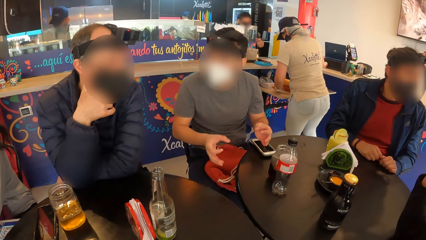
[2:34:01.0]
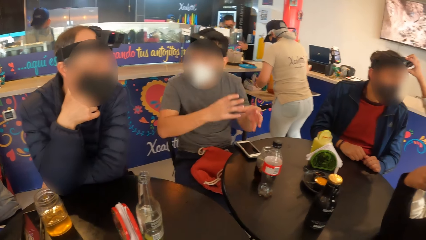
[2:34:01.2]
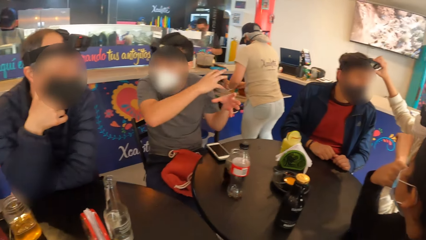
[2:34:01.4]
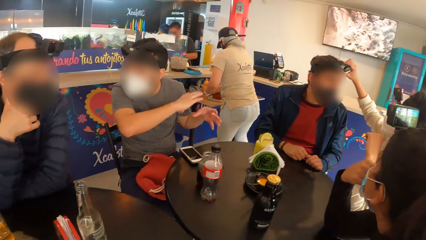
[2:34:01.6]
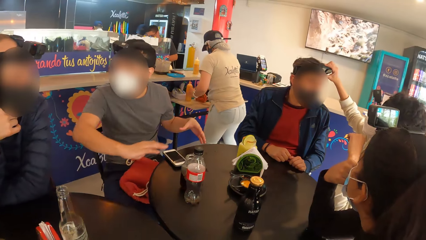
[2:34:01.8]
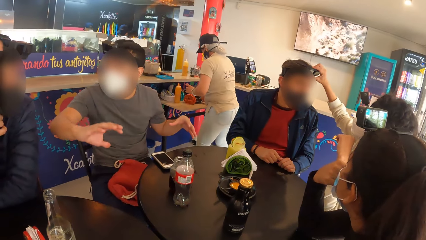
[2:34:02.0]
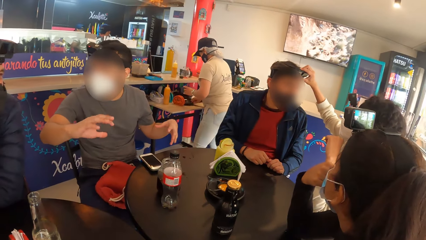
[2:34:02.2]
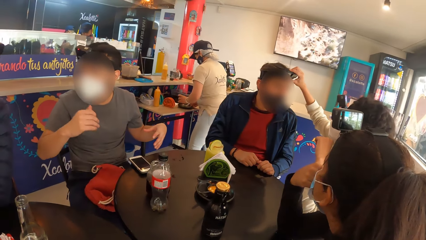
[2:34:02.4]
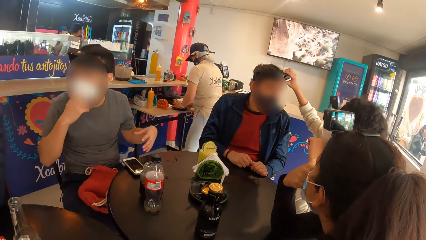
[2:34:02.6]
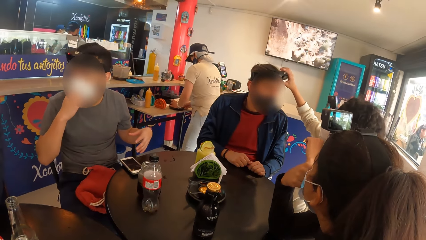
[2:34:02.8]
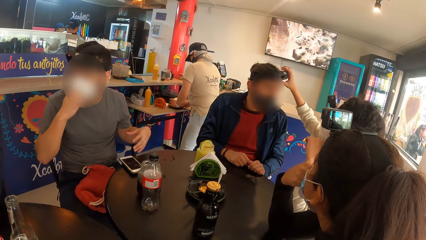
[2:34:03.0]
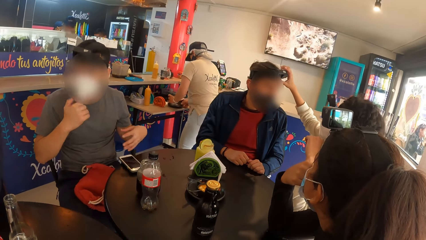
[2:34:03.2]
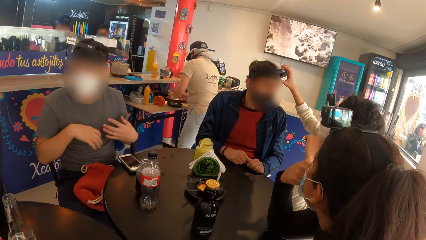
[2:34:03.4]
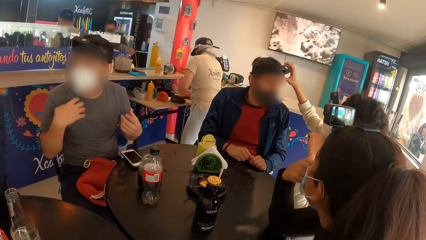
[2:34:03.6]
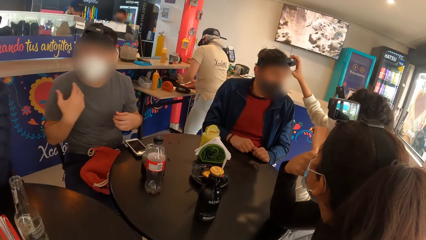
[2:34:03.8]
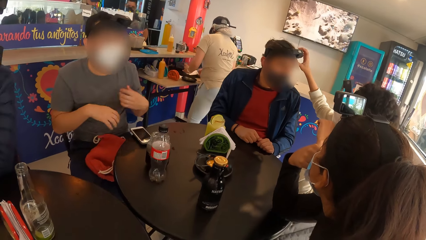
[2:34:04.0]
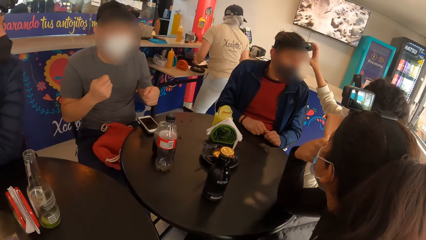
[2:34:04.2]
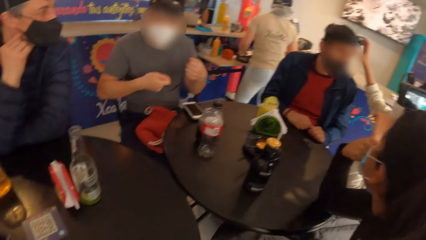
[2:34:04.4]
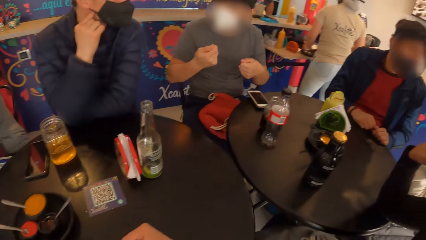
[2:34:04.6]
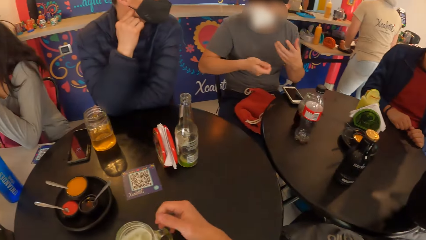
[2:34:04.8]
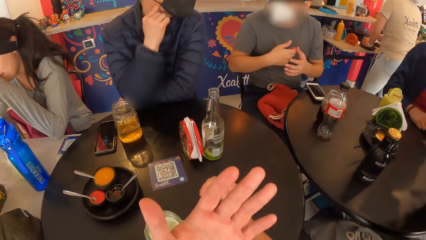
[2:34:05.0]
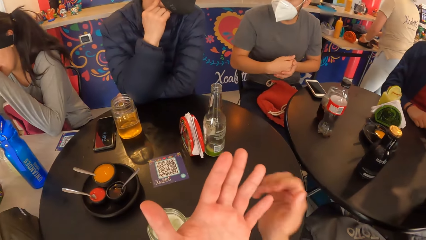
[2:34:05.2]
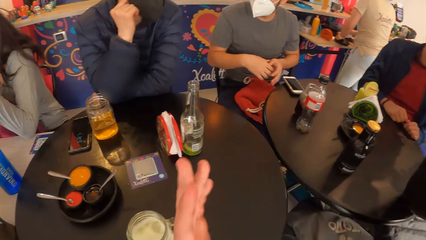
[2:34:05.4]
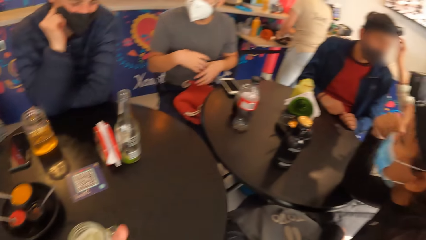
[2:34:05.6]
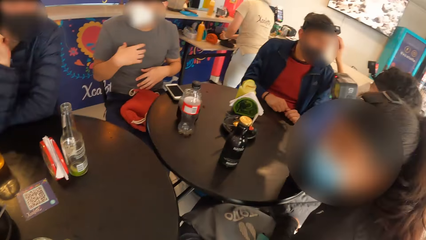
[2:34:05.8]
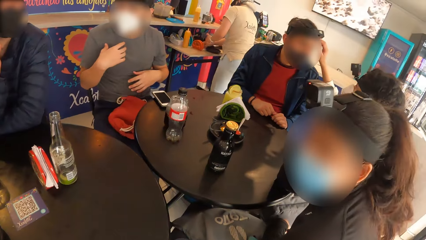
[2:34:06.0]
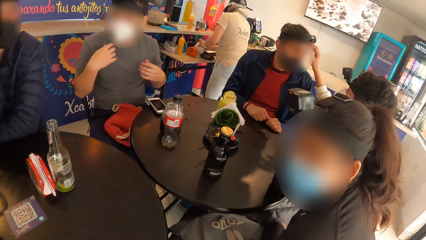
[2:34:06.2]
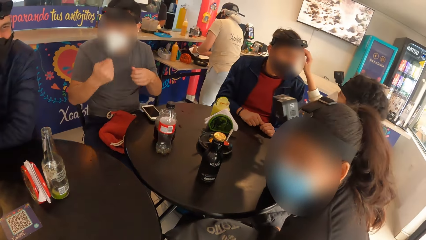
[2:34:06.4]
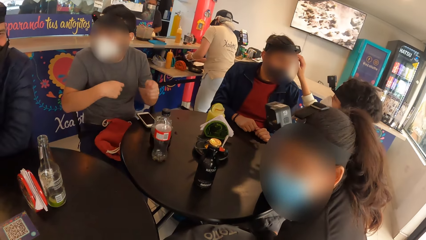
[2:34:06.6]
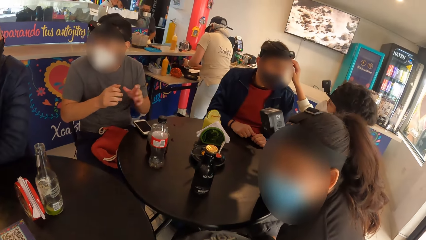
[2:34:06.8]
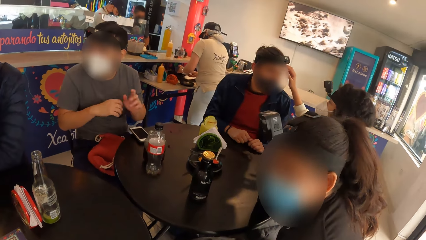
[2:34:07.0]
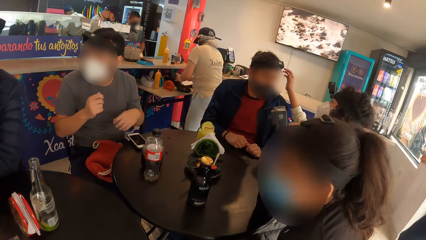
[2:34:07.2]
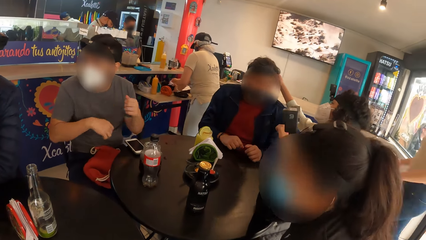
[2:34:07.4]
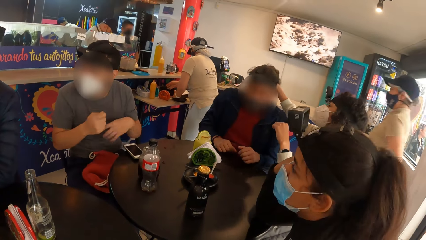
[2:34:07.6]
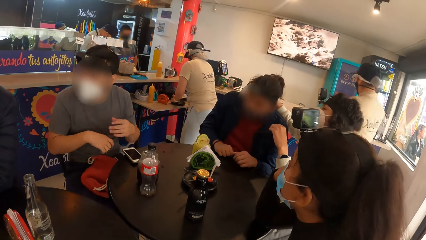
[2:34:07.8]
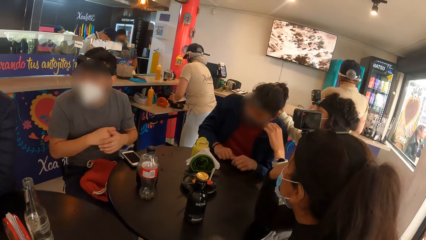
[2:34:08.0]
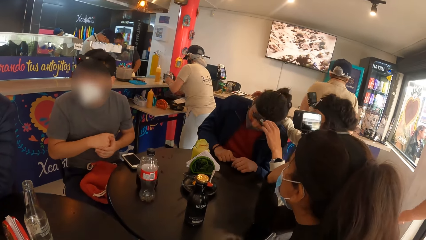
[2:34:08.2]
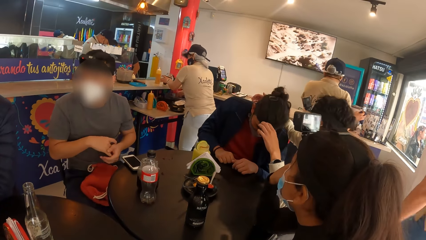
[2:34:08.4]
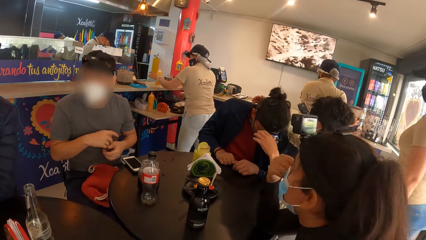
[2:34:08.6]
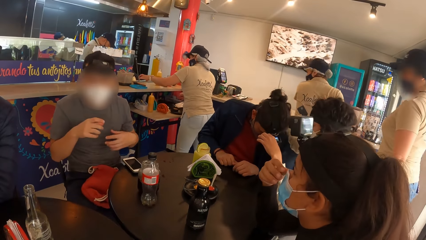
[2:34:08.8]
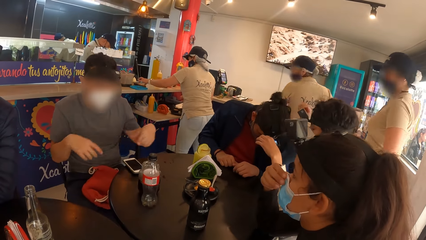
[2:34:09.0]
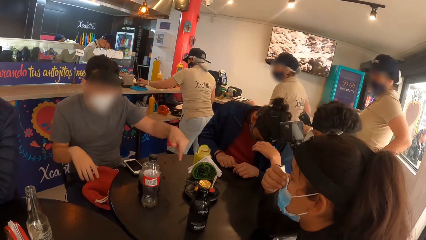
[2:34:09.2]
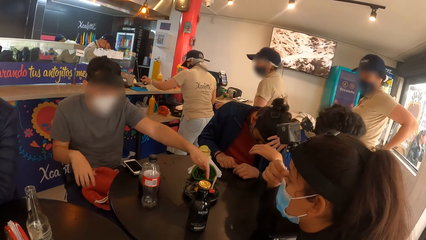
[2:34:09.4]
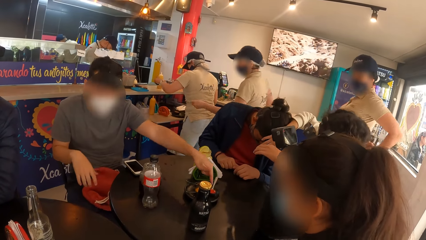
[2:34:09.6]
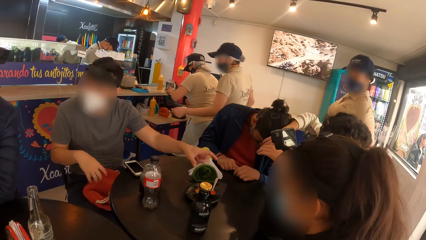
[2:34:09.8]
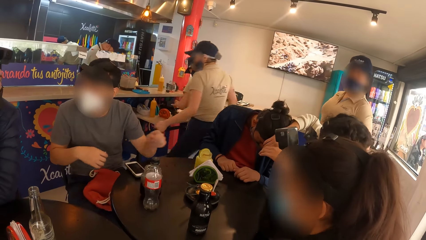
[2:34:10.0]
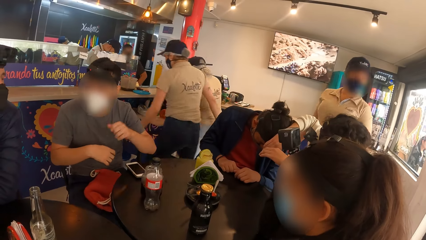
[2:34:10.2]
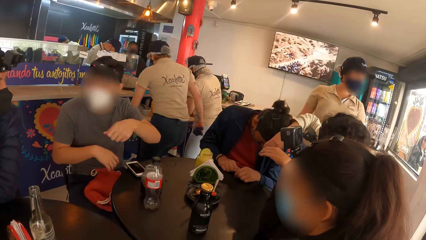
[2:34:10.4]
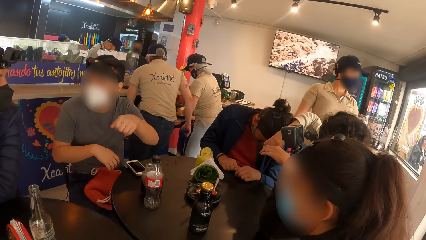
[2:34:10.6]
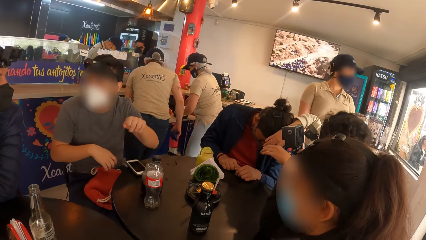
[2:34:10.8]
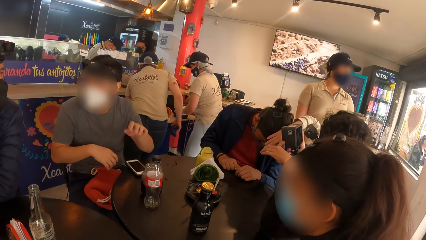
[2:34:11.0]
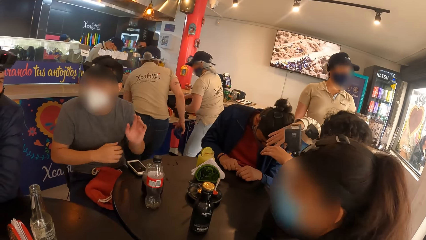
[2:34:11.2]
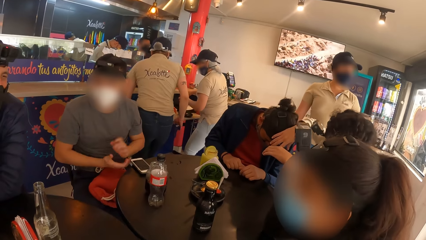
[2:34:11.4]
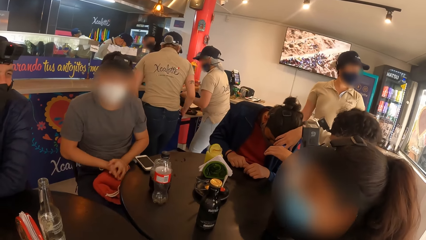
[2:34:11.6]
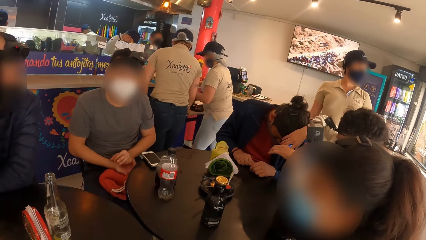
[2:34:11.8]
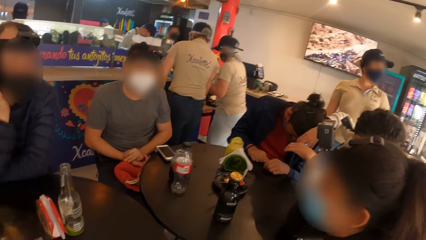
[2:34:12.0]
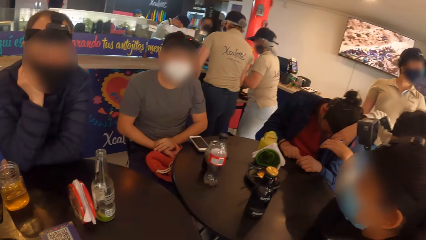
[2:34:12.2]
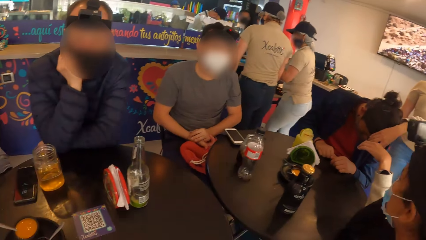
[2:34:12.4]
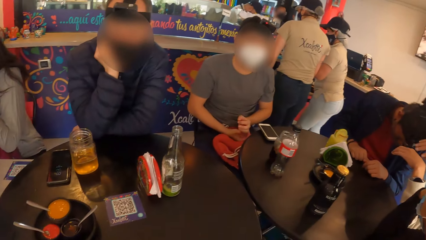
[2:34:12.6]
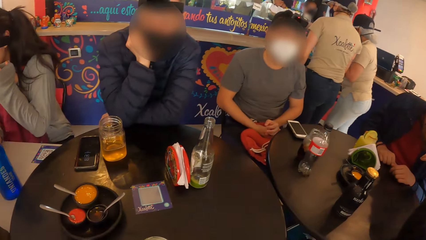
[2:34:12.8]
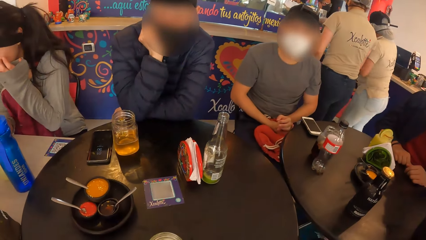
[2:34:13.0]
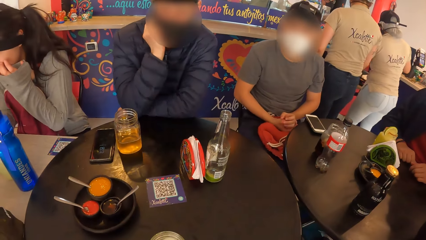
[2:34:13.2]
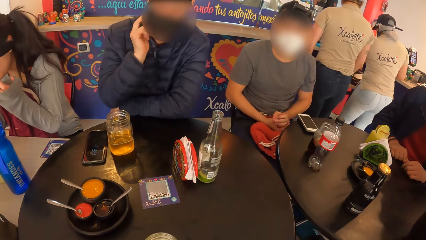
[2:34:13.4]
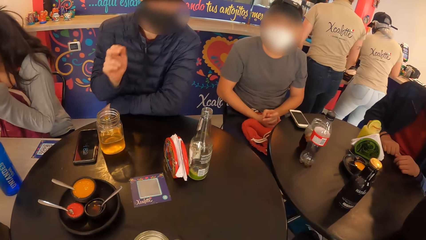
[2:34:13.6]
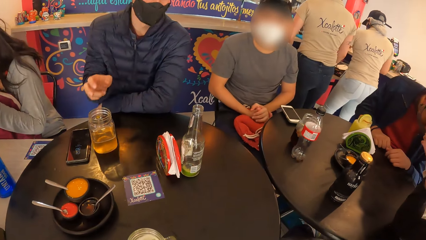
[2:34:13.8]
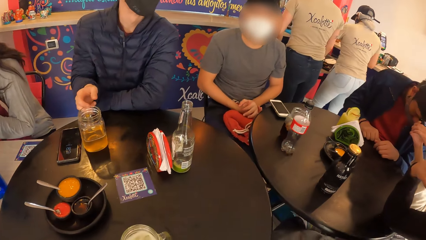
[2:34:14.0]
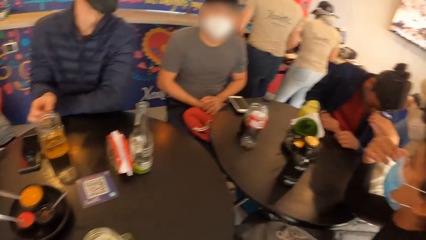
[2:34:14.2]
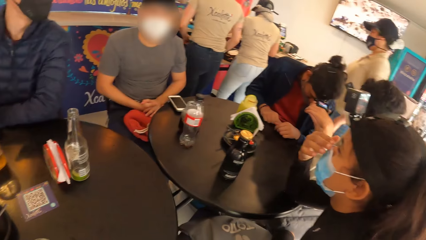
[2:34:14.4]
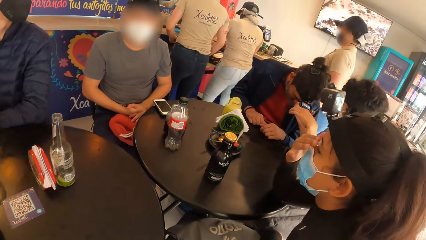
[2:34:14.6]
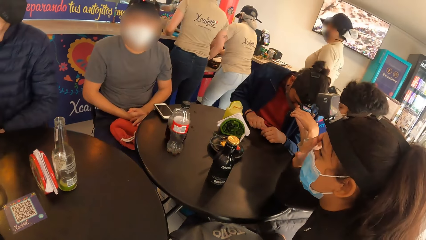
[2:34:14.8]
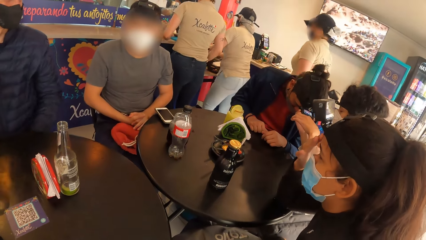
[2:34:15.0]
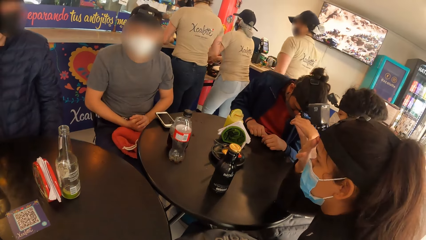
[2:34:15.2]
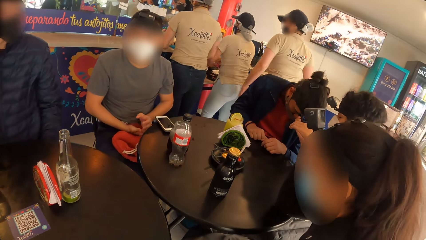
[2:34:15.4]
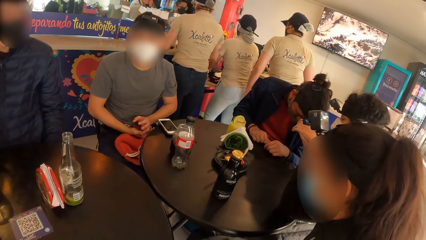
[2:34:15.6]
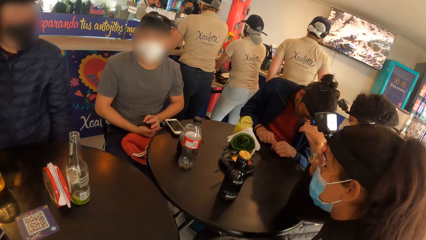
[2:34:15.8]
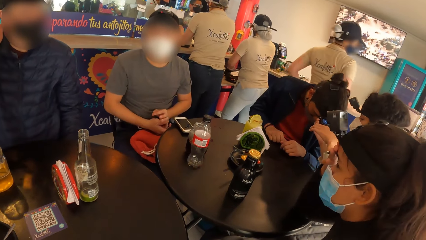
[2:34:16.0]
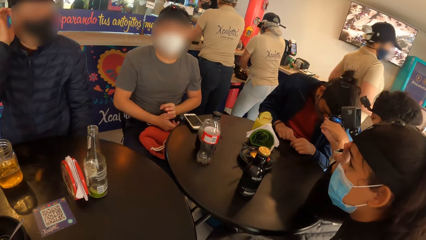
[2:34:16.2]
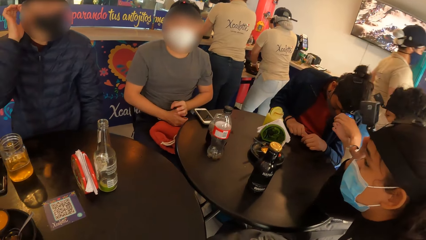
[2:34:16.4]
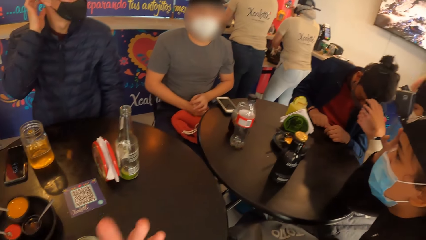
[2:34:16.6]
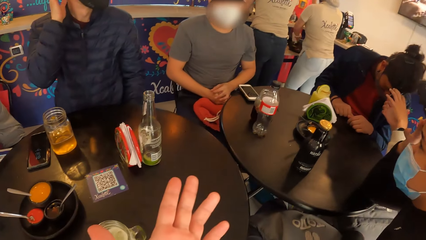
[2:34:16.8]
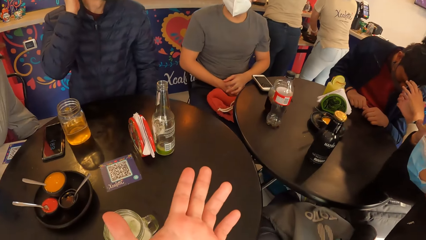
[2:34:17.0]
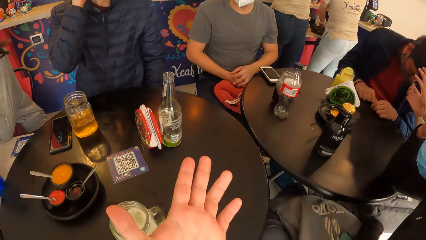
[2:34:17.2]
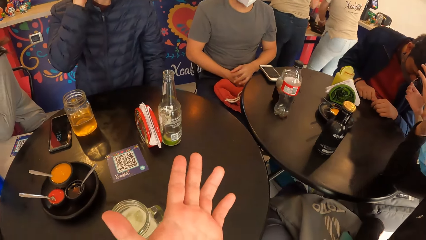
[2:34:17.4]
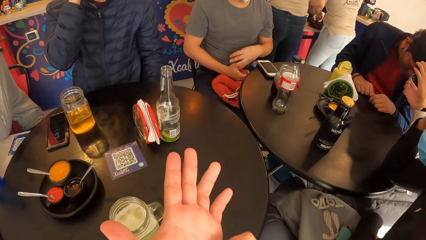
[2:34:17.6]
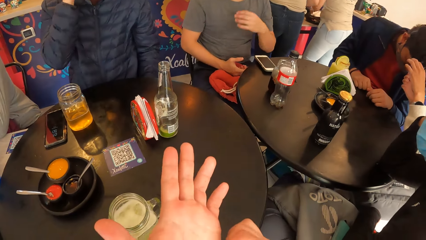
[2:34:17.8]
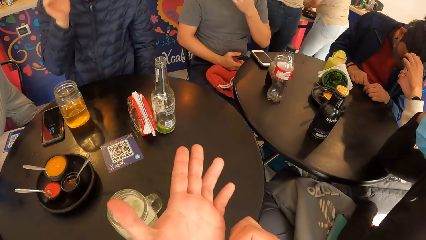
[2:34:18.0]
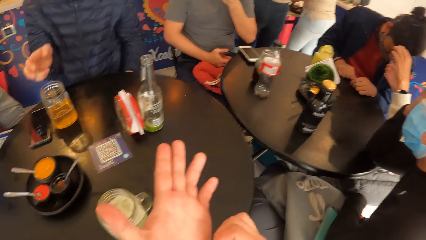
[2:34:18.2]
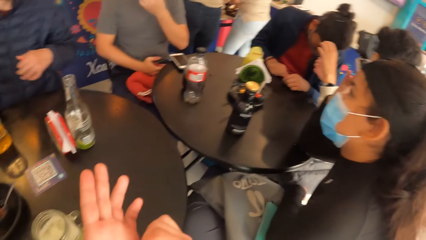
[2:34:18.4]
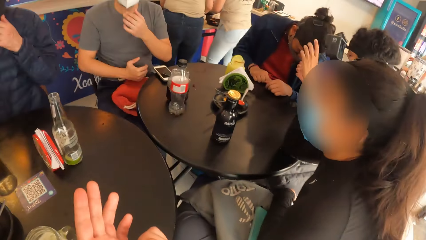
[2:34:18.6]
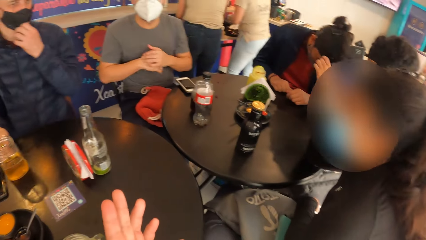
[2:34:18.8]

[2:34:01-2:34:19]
The waiter moves a plate on a table with her right hand. The woman adjusts the camera on the man's head with both hands. The camera wearer stretches a hand.
